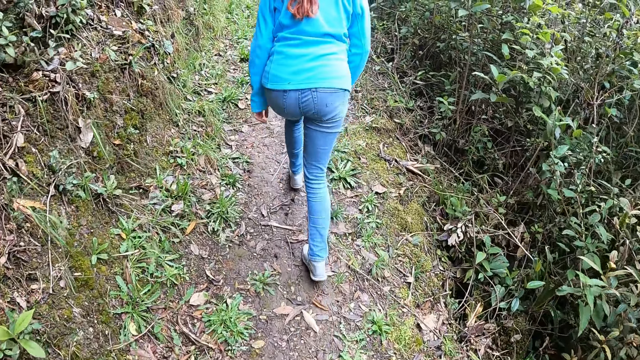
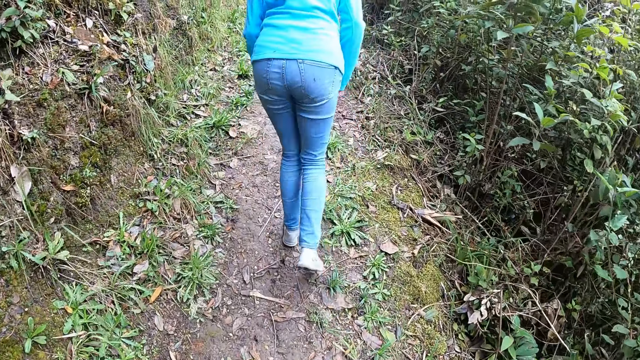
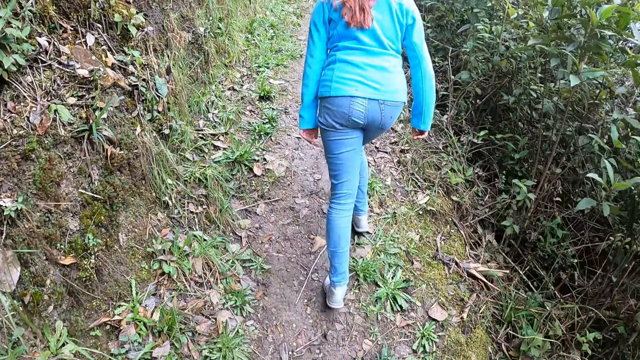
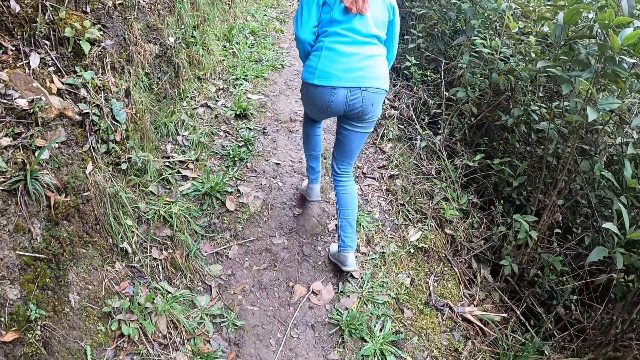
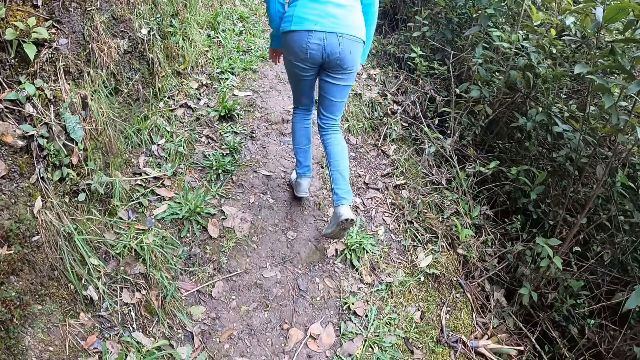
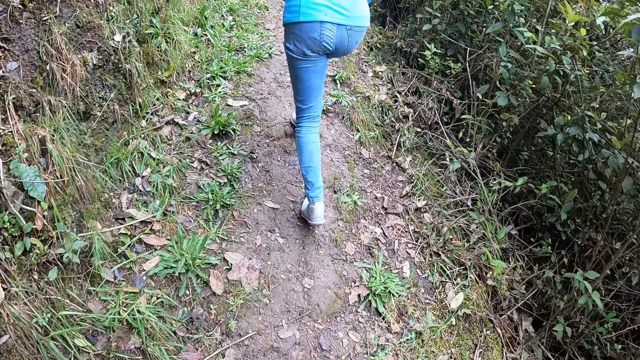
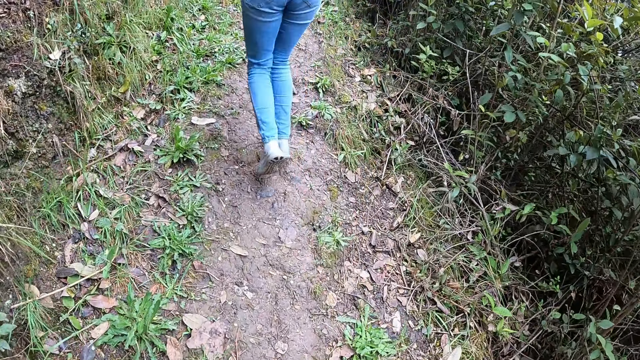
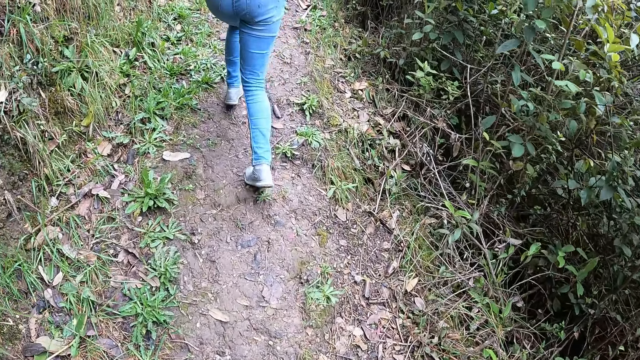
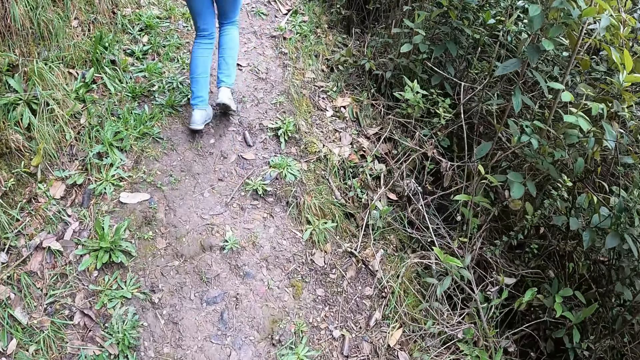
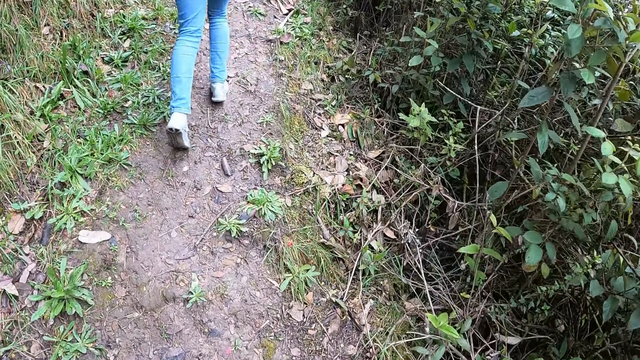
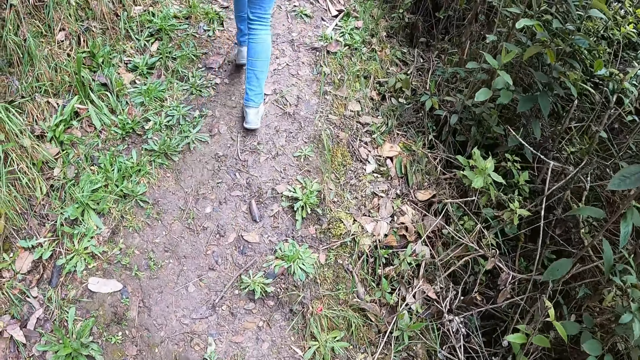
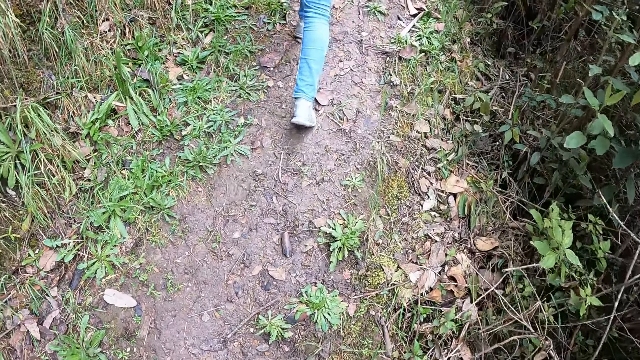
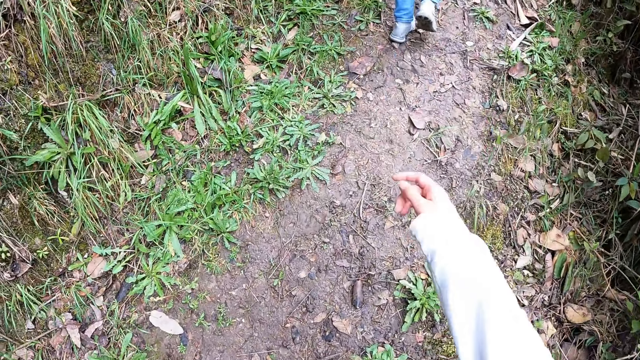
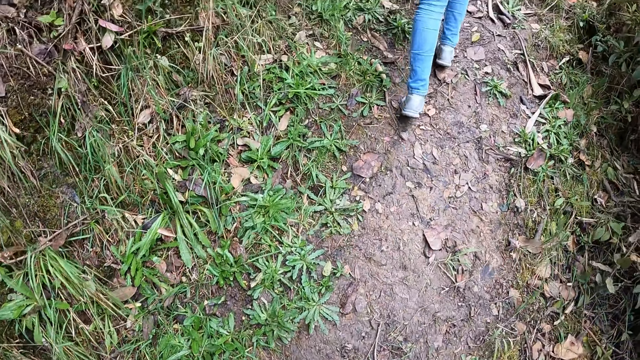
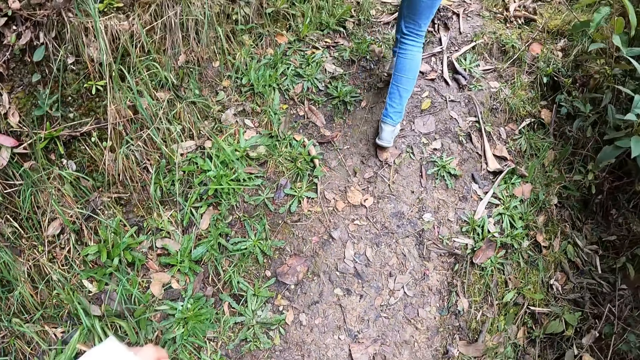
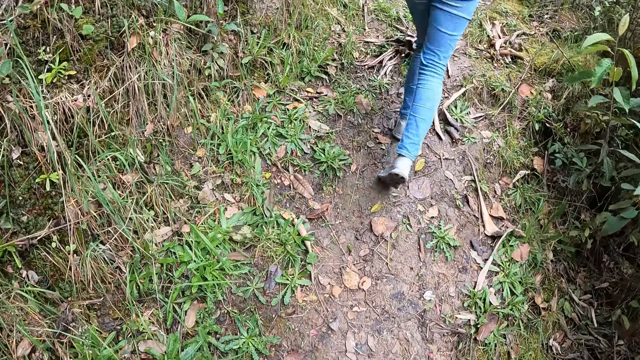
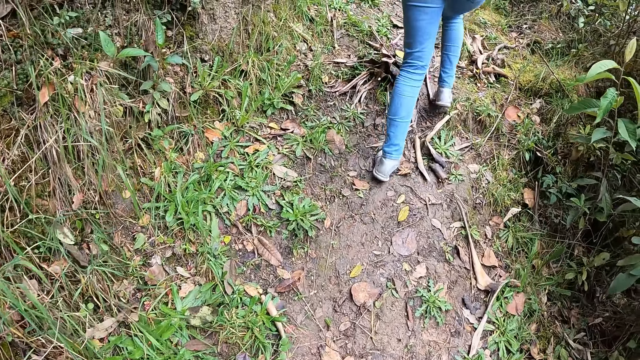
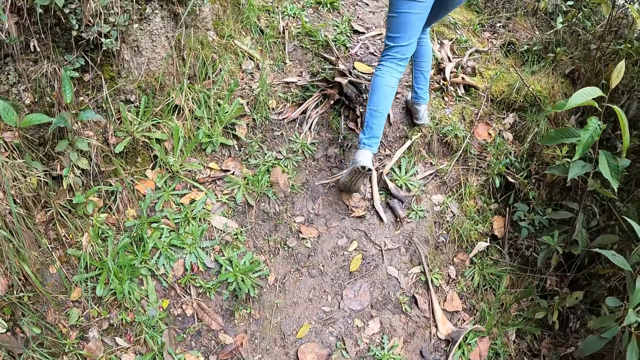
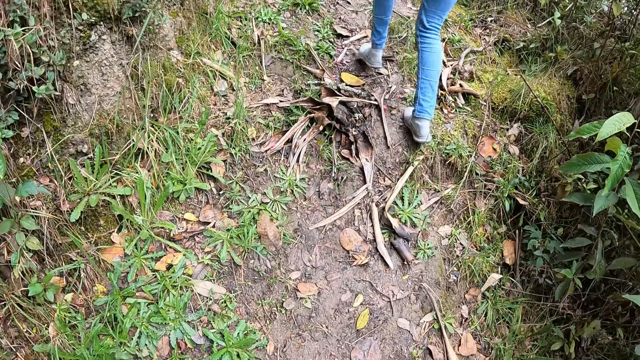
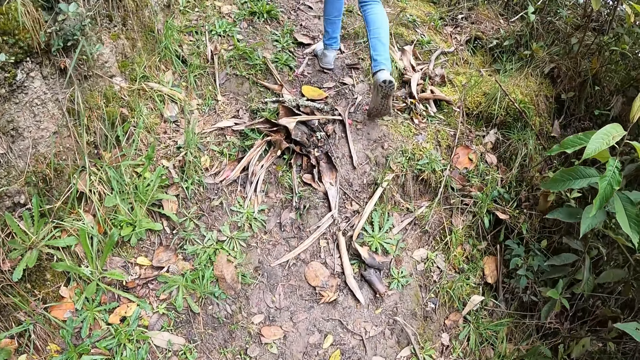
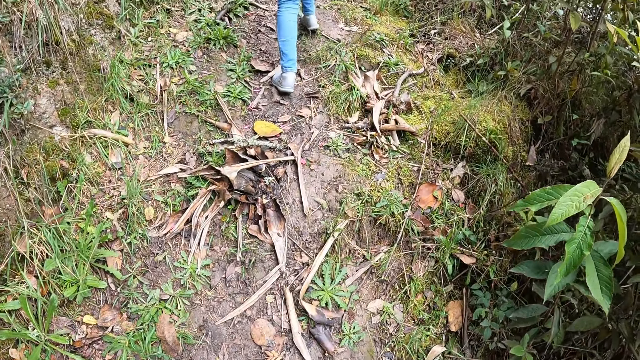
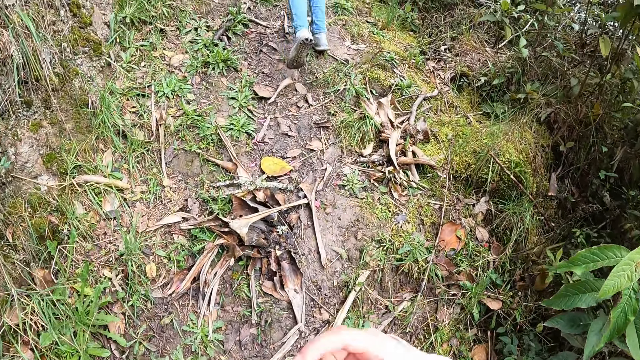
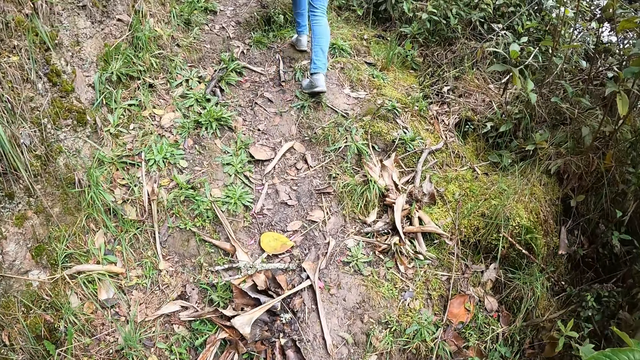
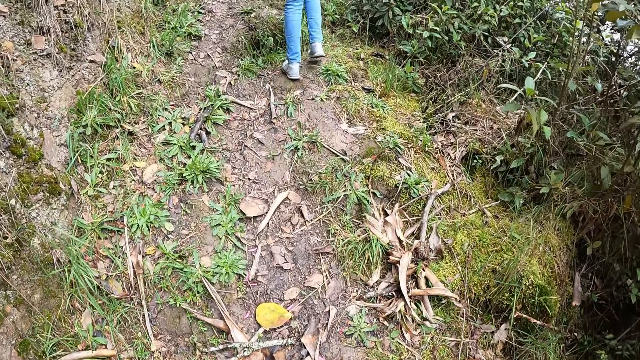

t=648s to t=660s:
The camera wearer points at the bushes.

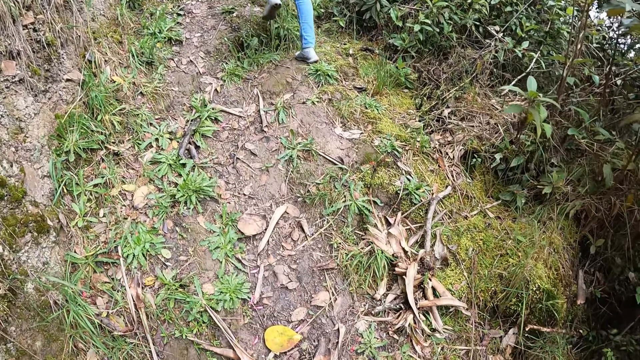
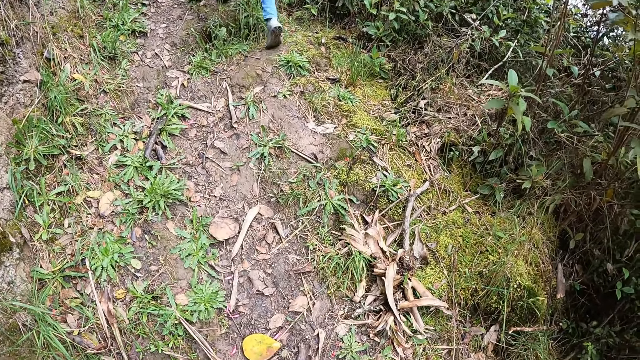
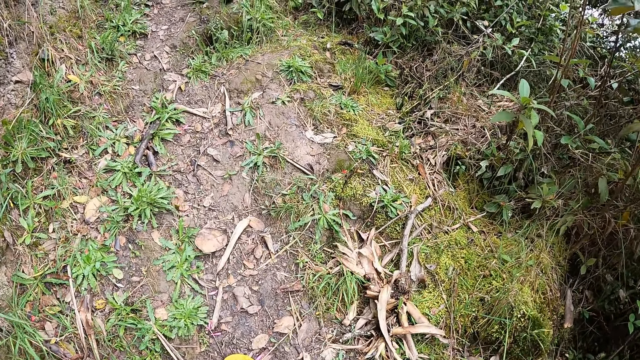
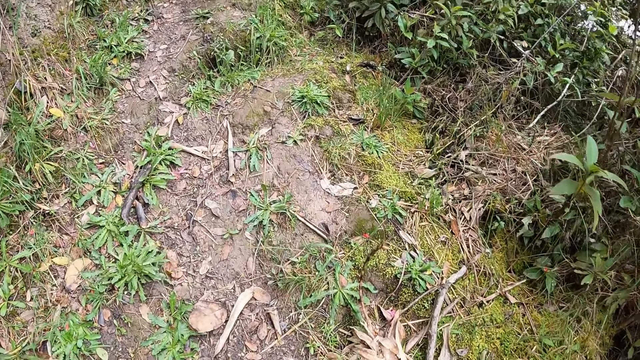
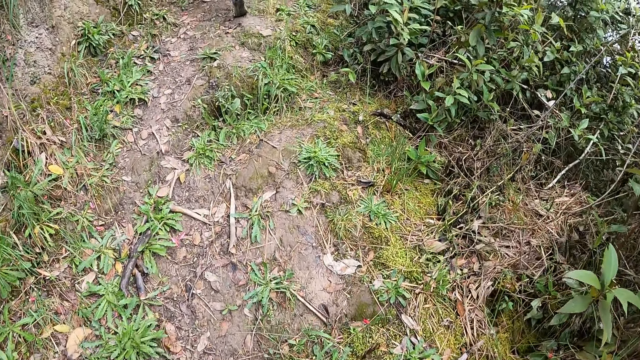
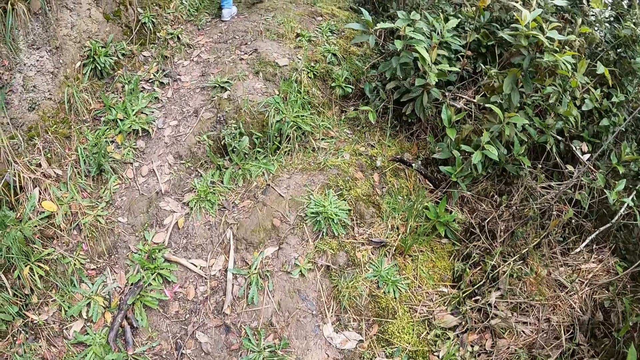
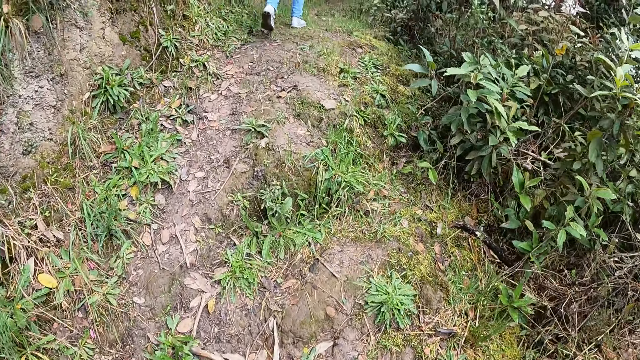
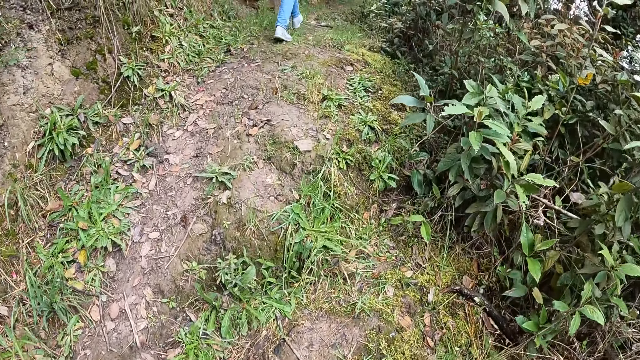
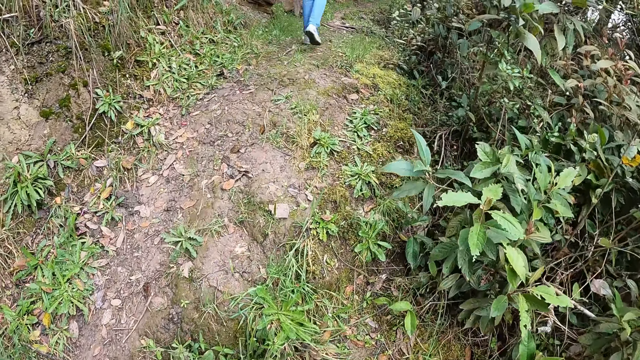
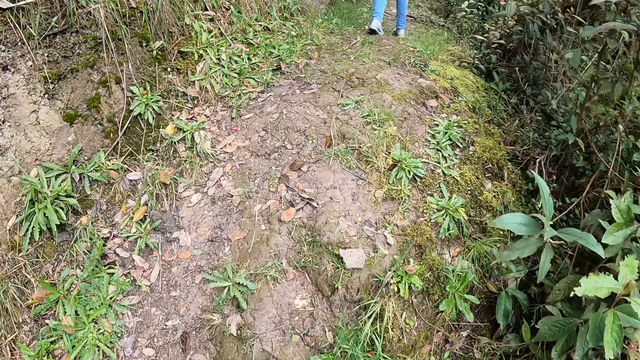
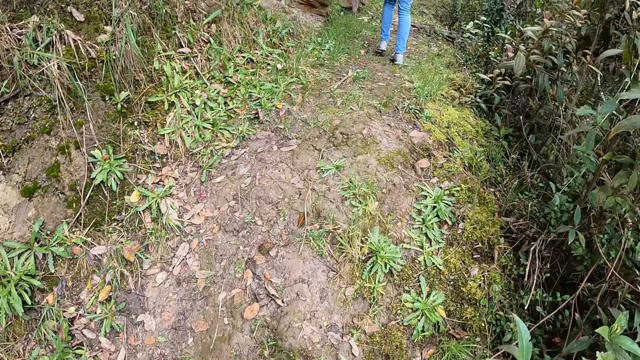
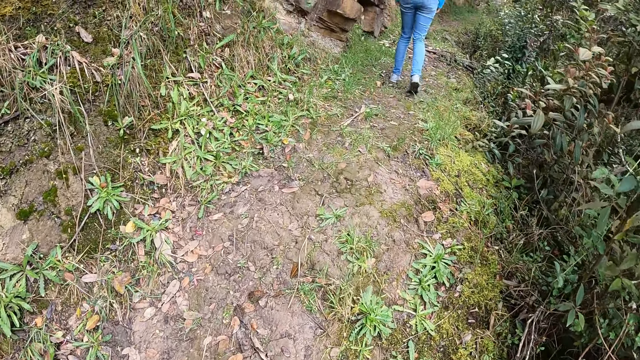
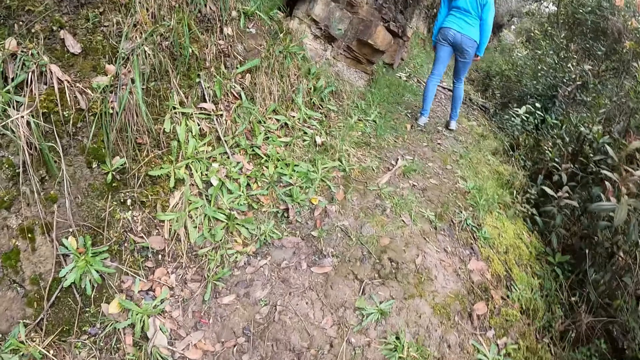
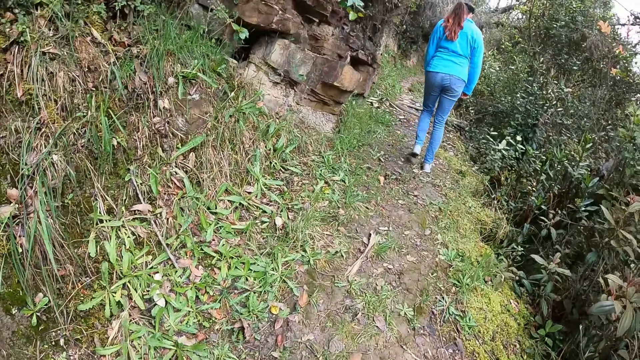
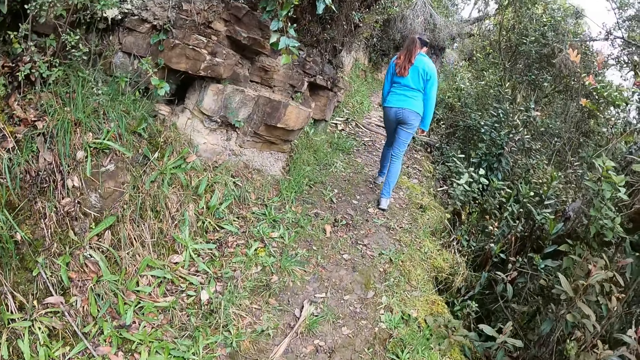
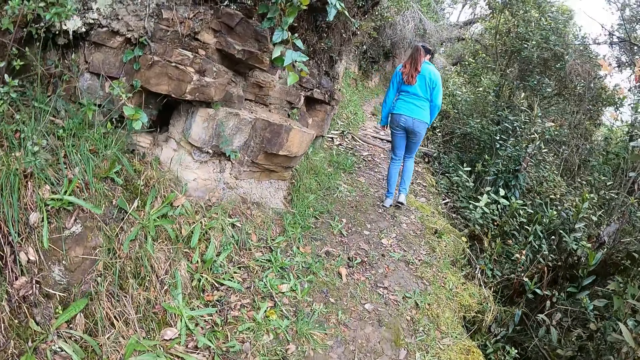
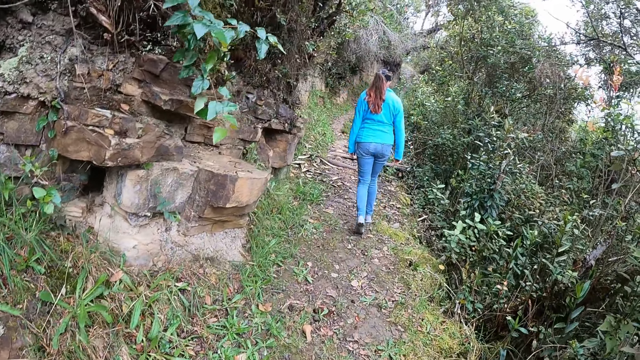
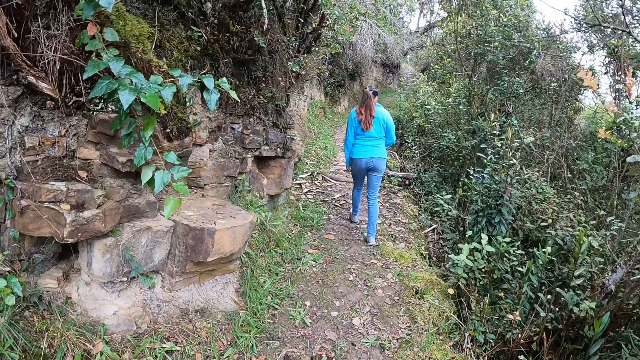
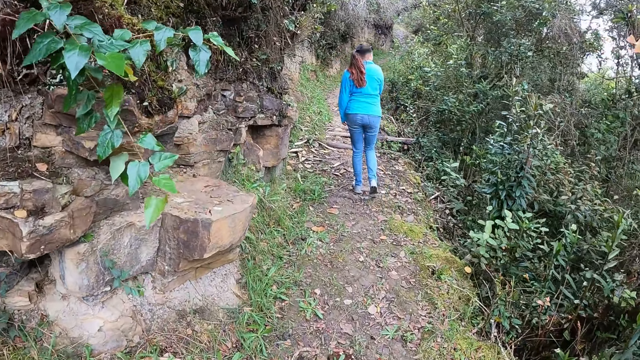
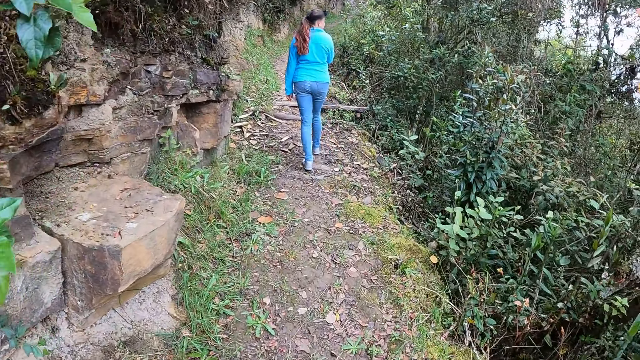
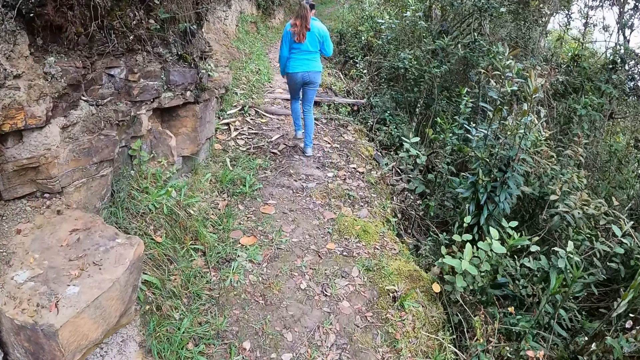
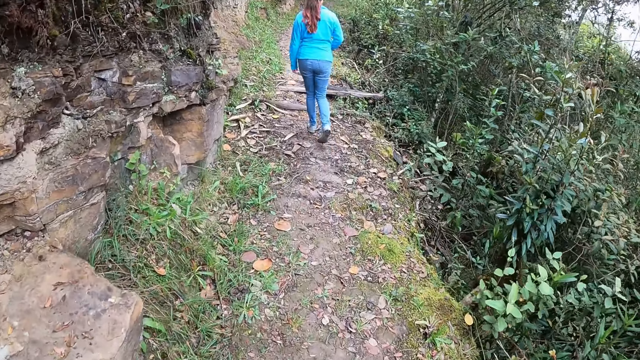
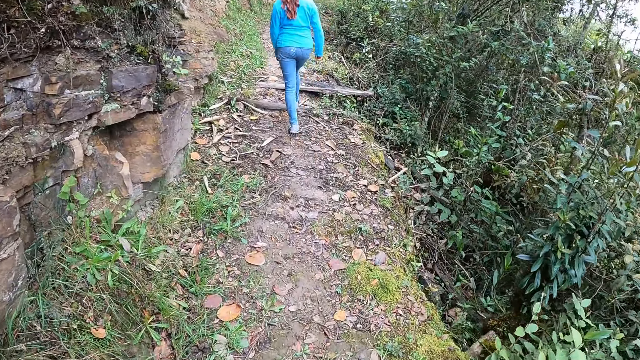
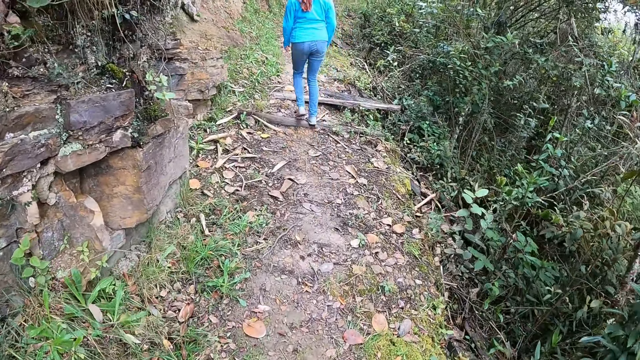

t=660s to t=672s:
The camera wearer walks uphill. They look at a stone alongside the path.
